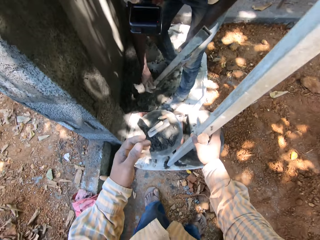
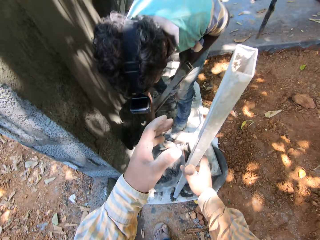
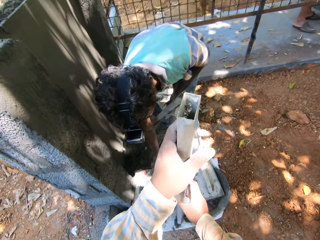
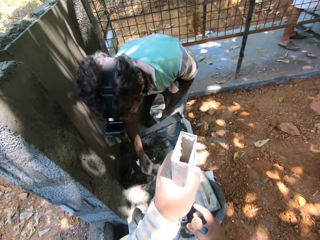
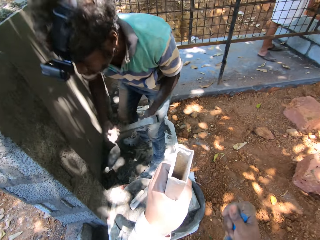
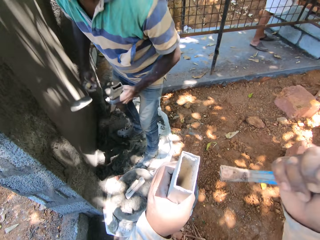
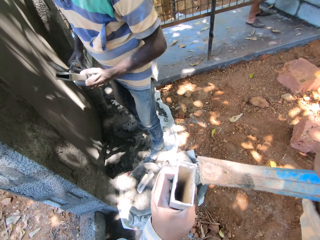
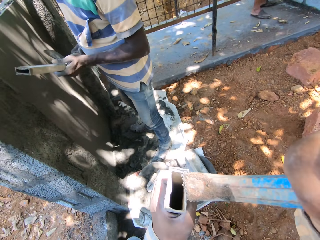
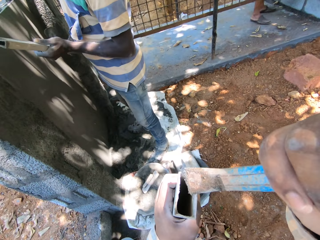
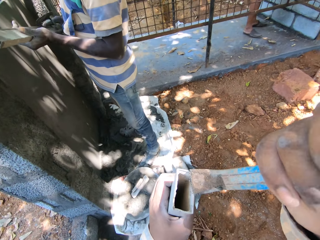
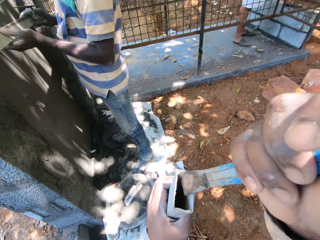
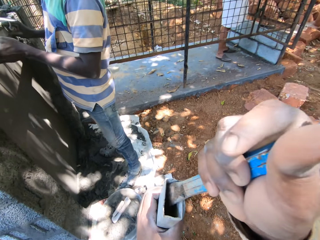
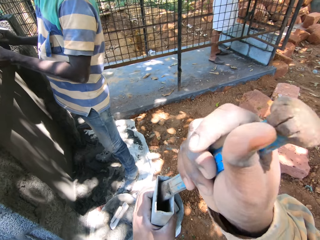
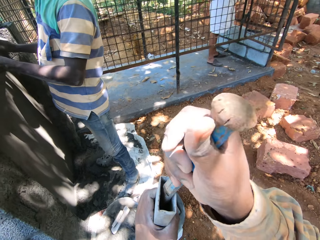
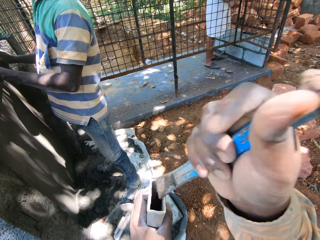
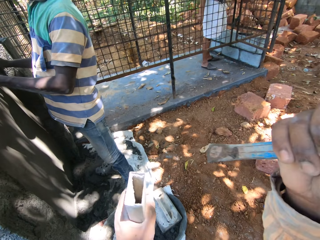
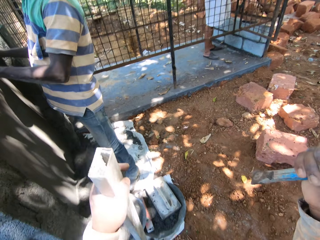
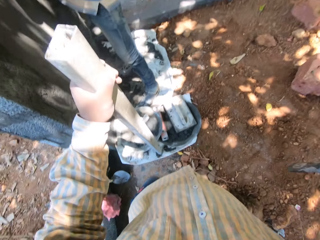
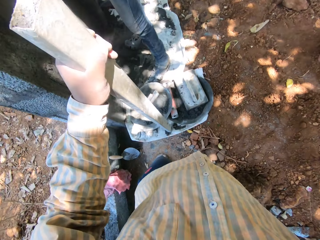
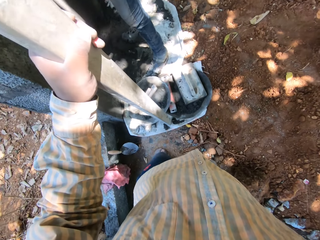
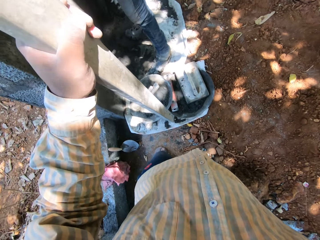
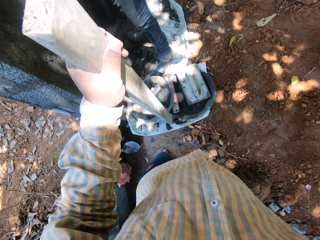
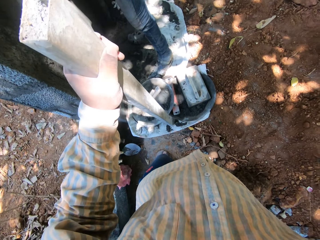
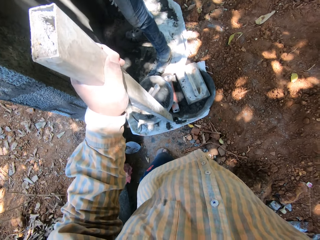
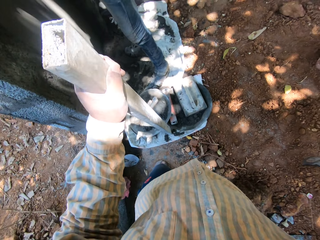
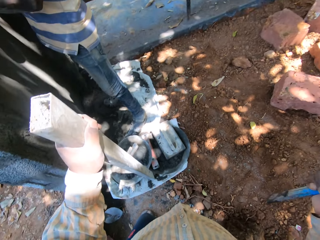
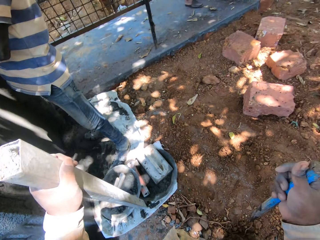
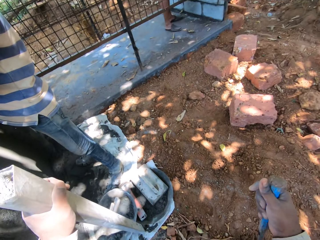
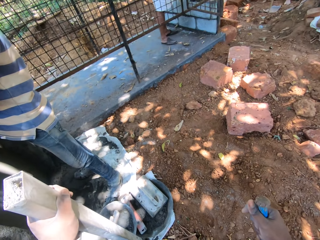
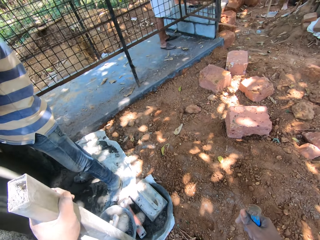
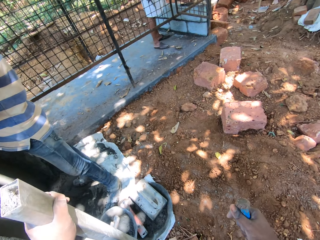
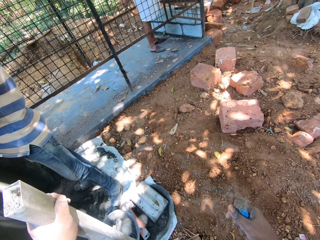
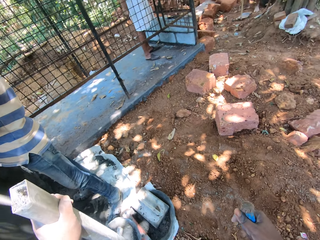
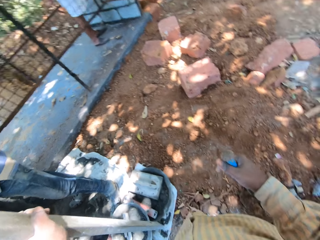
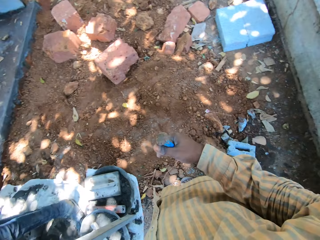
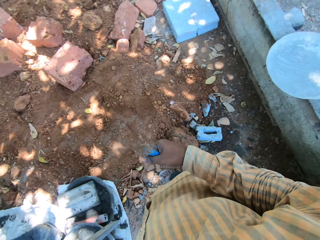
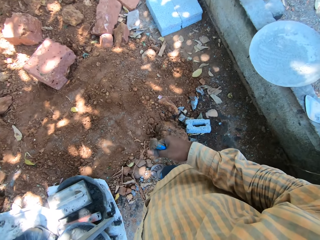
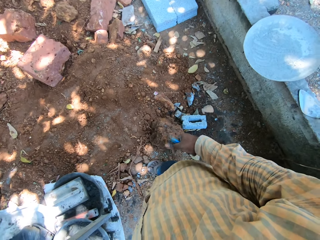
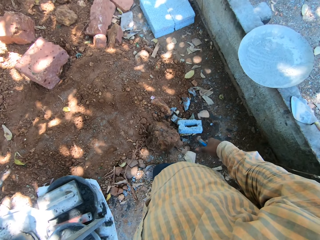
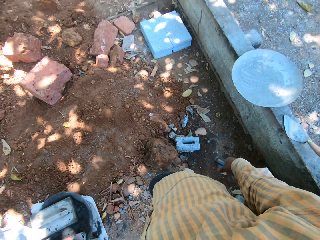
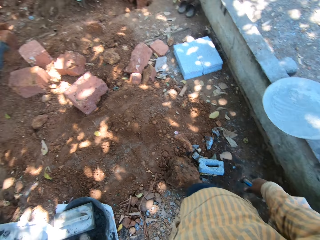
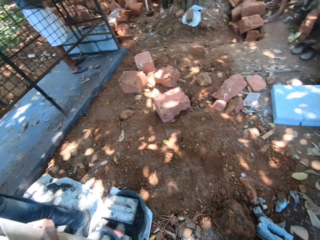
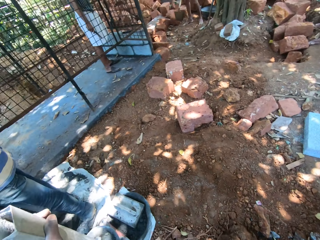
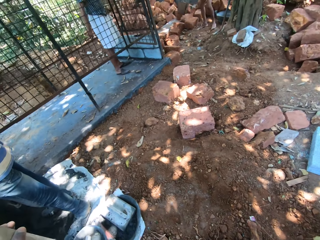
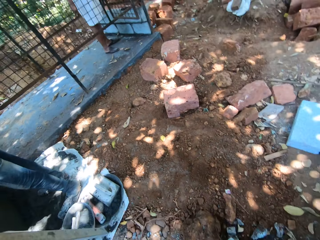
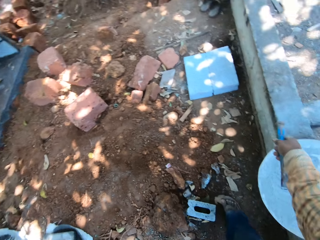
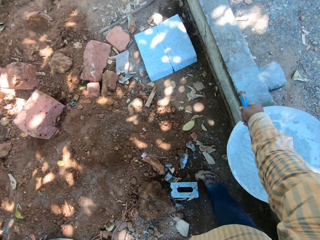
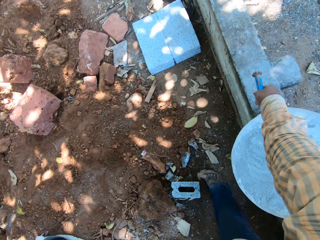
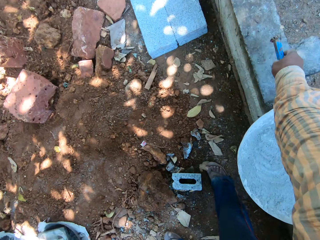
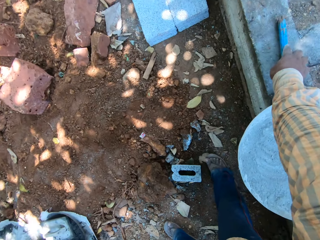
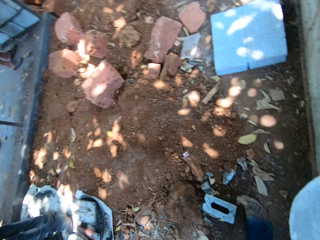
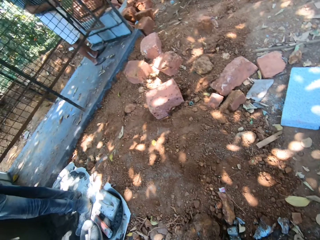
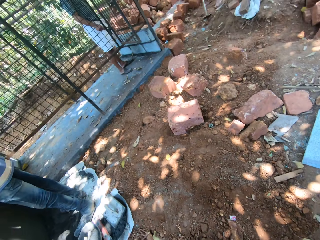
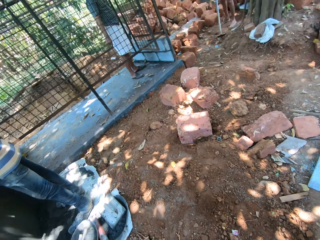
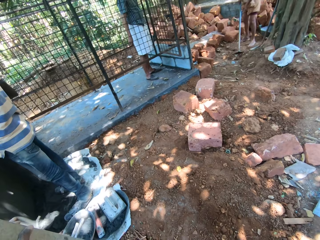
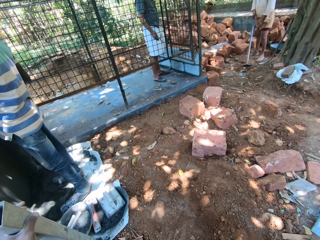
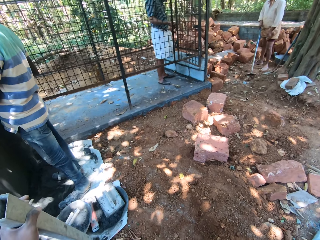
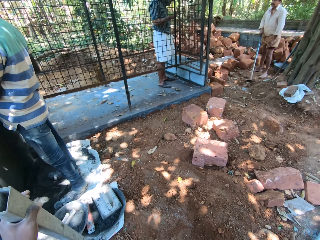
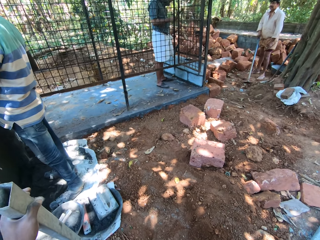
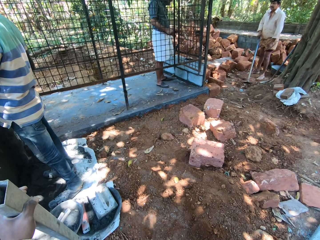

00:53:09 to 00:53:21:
The camera wearer places the metal rod on the sack with his right hand. He places his left hand on the metal rod in his right hand. A man takes the hand trowel from the cement bowl with his right hand. The man smoothens the wall. The camera wearer places the chisel in his right hand on the metal rod in his left hand. He lifts the metal rod from the sack with his left hand. He hits the metal rod on the sack with his left hand. He moves the rod. He looks around. He places the chisel on the pavement with his right hand.

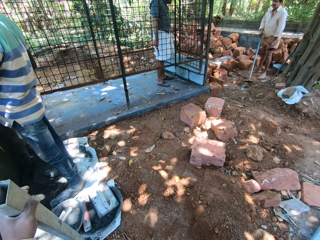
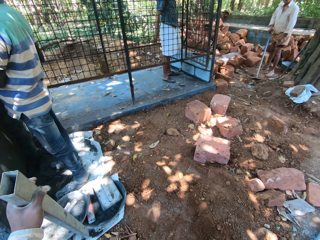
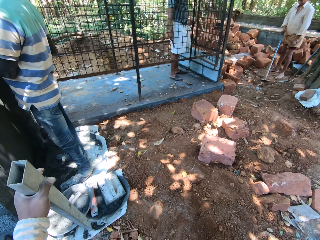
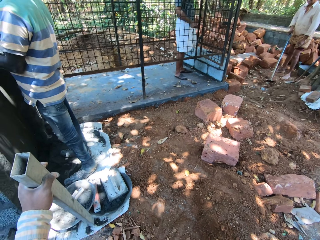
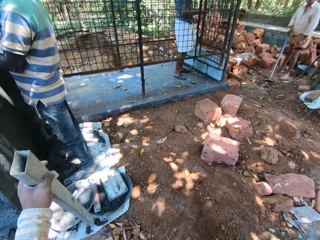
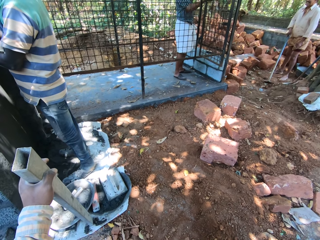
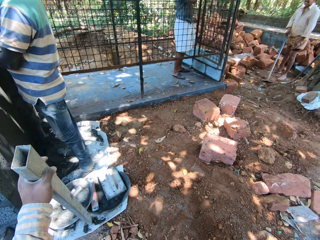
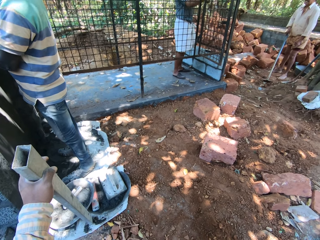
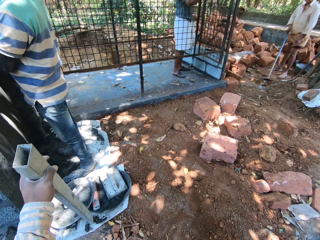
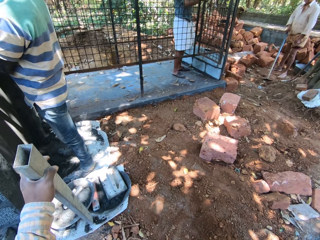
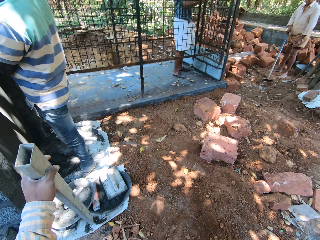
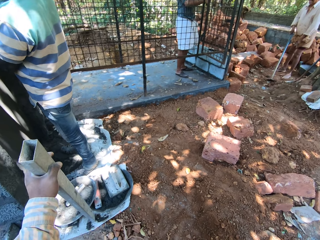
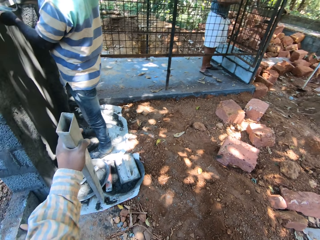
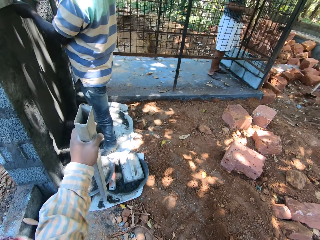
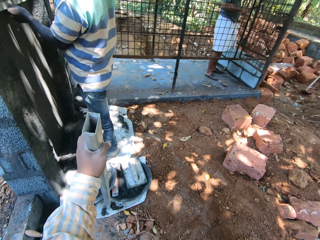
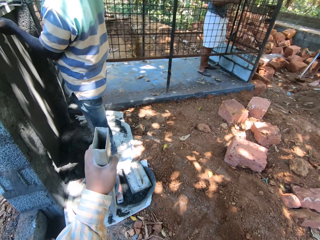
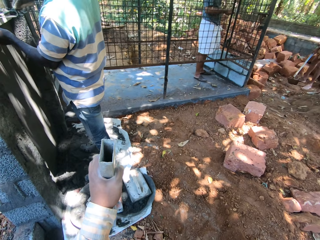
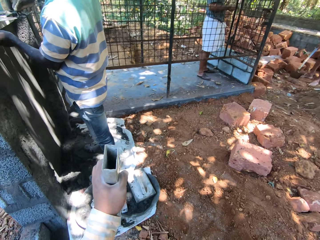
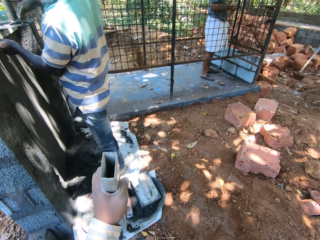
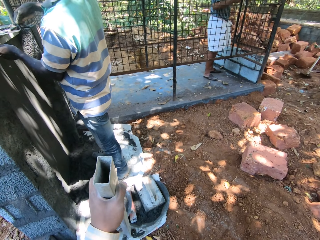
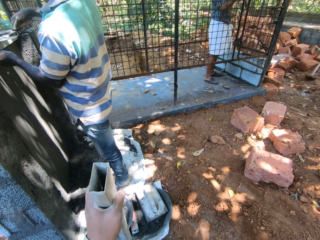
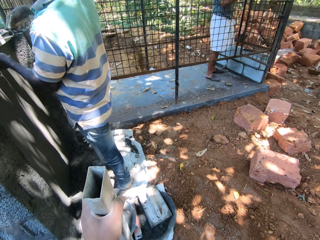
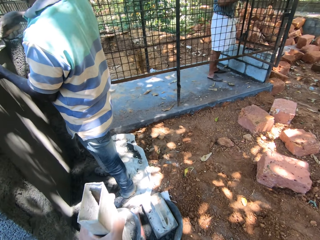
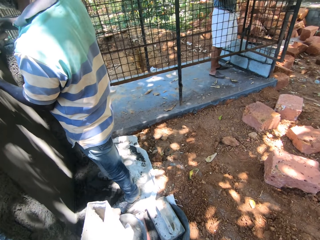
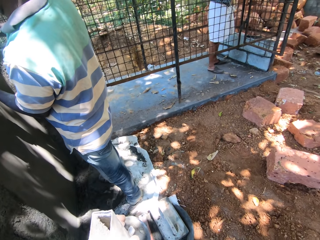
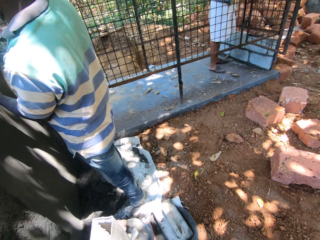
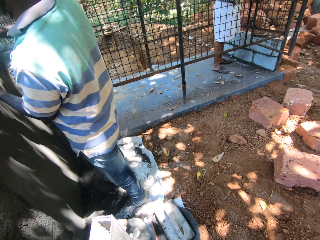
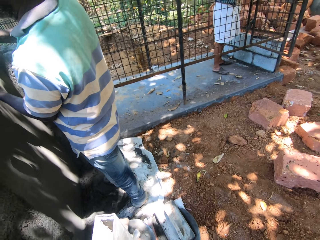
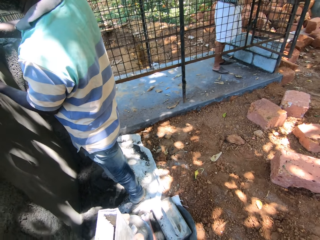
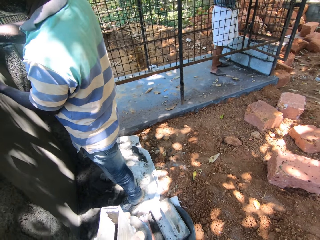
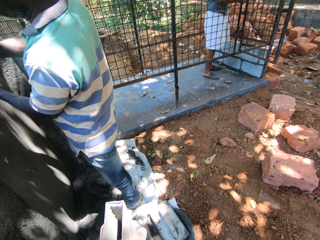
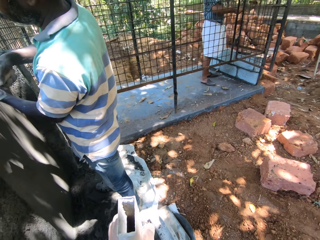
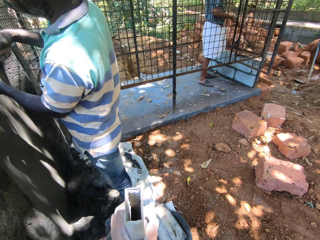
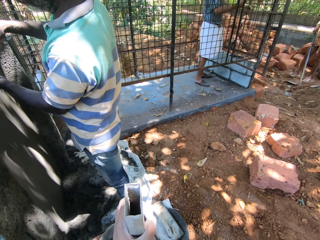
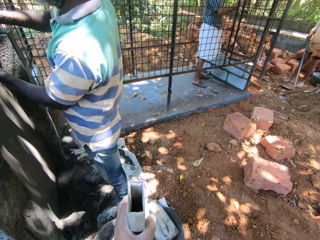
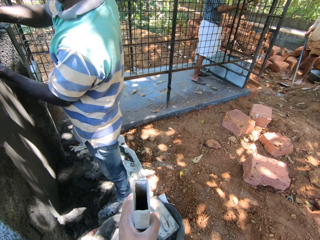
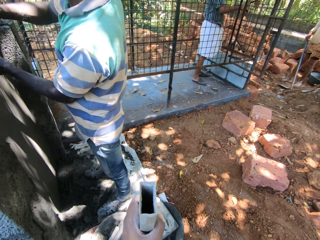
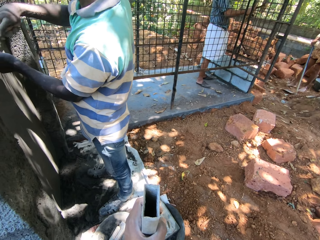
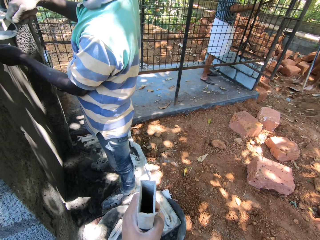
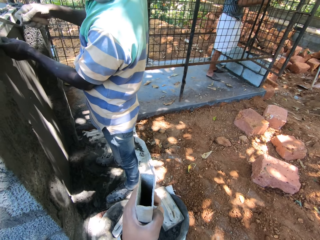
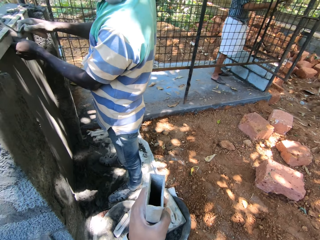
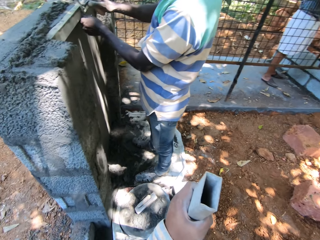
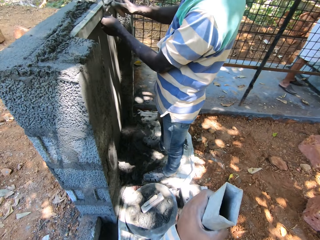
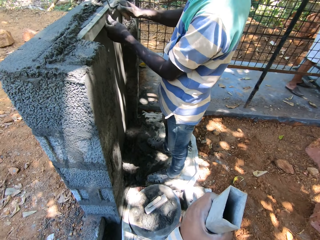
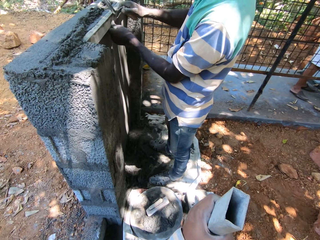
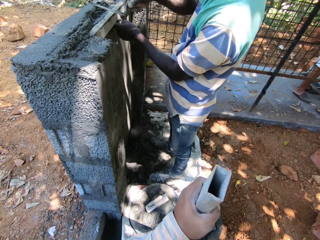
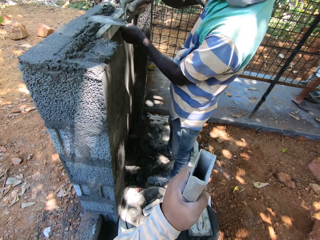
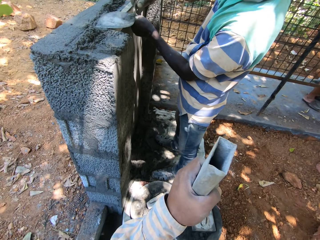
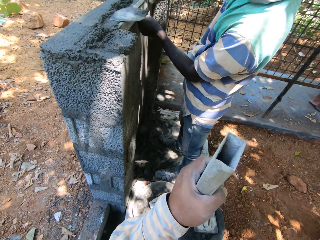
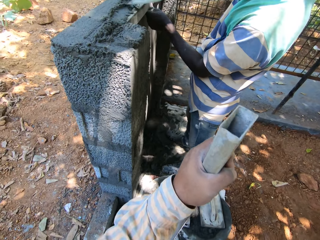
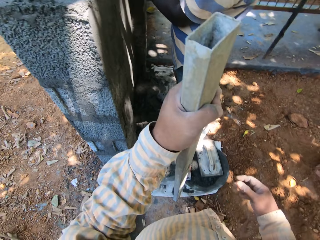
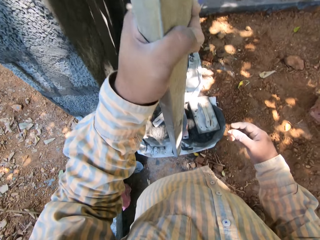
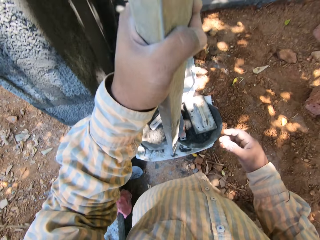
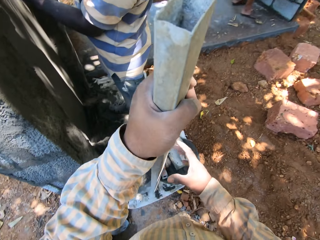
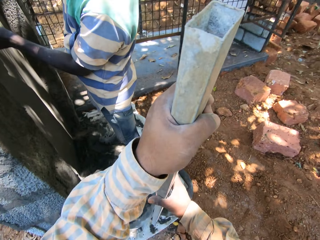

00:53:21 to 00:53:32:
The camera wearer looks around. A man smoothens the wall with the hand trowel in his right hand. Another man gathers sand on the ground with the hoe in both hands. The first man smoothens the wall with the hand trowel in his right hand. He smoothens the wall again. The camera wearer lifts the metal rod from the sack with his left hand.
